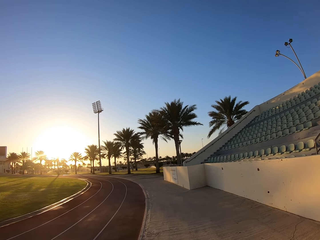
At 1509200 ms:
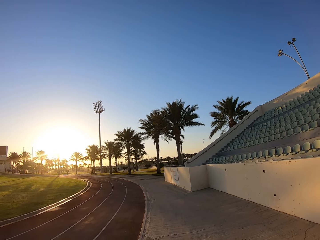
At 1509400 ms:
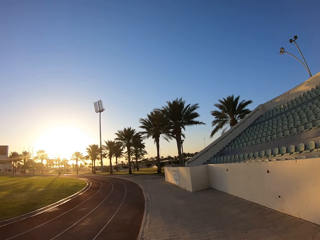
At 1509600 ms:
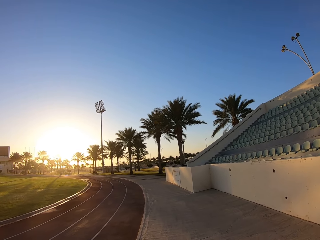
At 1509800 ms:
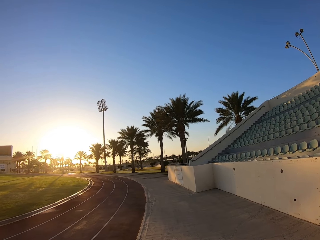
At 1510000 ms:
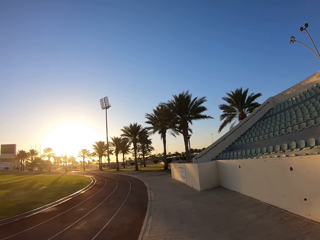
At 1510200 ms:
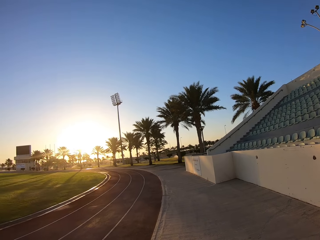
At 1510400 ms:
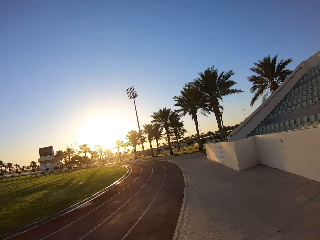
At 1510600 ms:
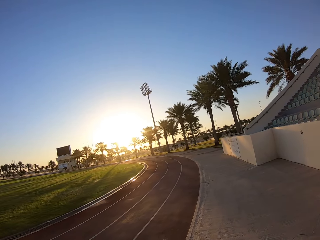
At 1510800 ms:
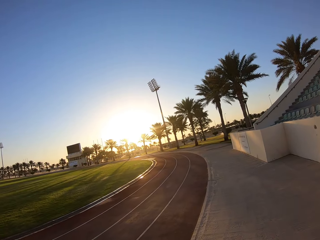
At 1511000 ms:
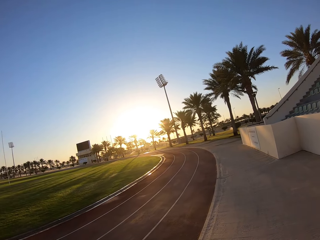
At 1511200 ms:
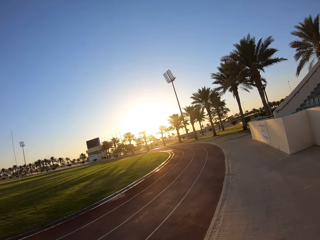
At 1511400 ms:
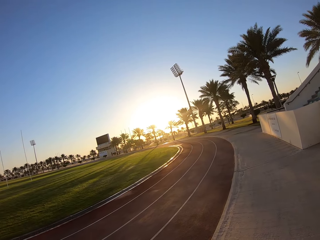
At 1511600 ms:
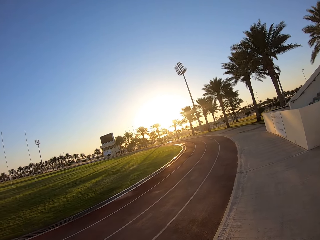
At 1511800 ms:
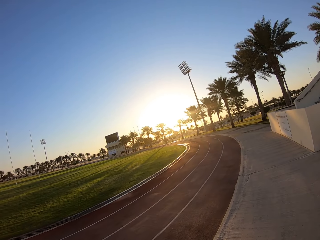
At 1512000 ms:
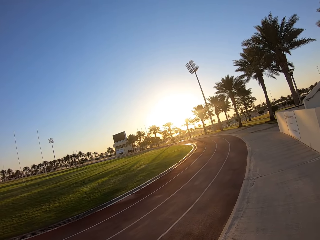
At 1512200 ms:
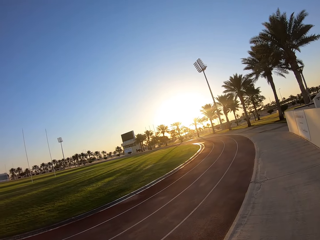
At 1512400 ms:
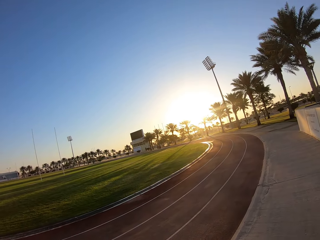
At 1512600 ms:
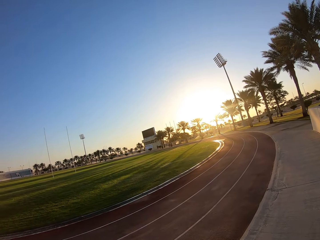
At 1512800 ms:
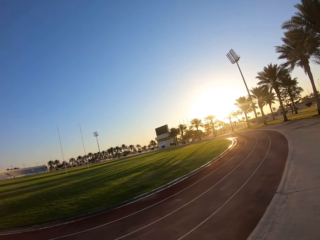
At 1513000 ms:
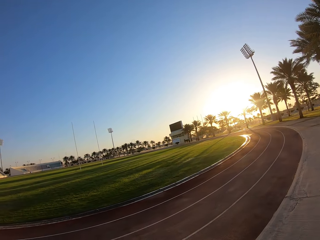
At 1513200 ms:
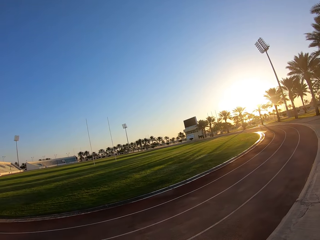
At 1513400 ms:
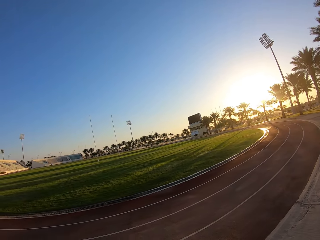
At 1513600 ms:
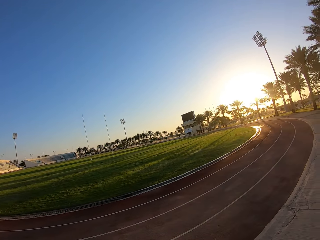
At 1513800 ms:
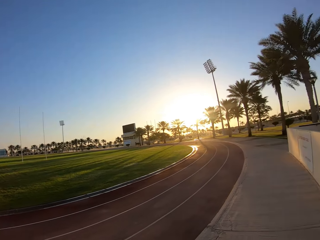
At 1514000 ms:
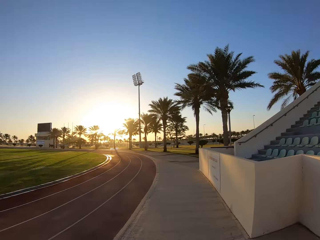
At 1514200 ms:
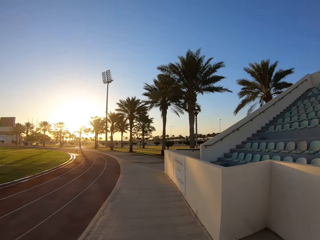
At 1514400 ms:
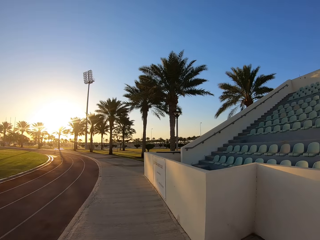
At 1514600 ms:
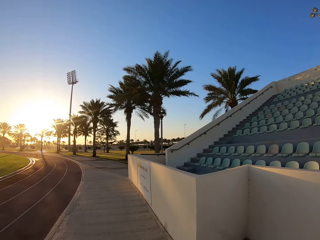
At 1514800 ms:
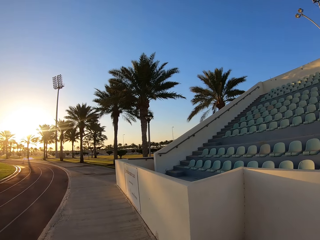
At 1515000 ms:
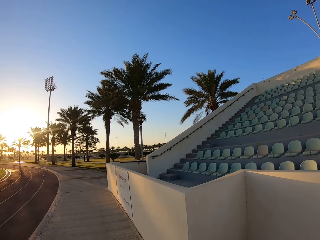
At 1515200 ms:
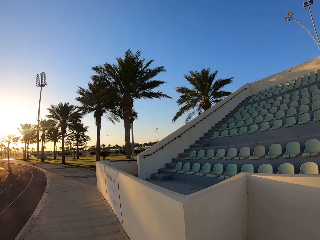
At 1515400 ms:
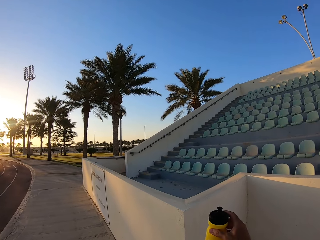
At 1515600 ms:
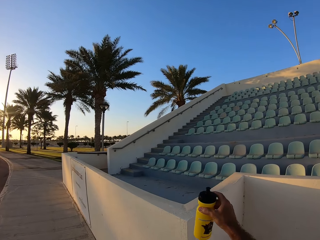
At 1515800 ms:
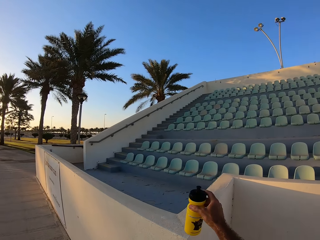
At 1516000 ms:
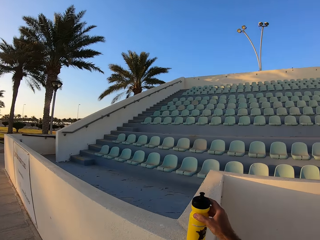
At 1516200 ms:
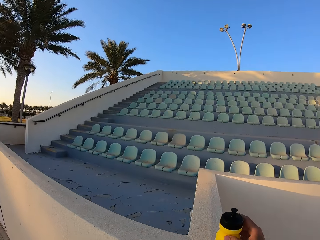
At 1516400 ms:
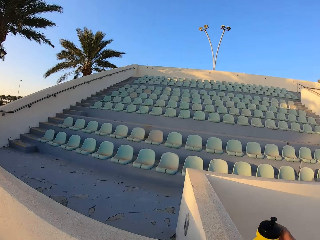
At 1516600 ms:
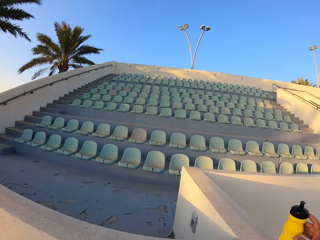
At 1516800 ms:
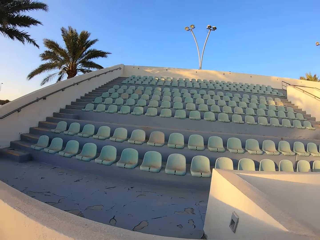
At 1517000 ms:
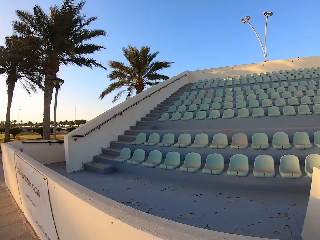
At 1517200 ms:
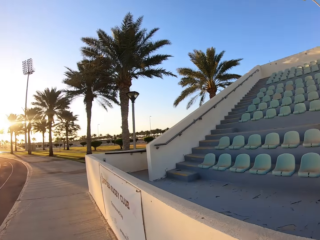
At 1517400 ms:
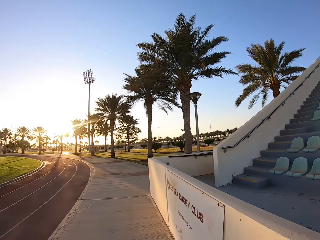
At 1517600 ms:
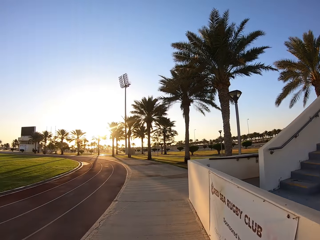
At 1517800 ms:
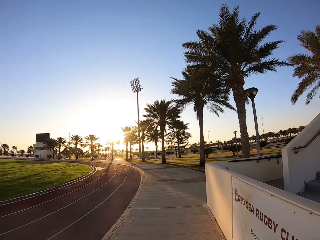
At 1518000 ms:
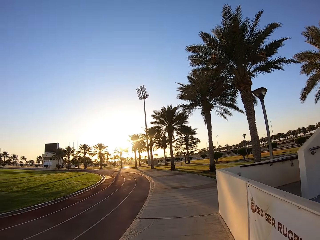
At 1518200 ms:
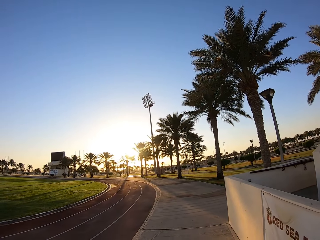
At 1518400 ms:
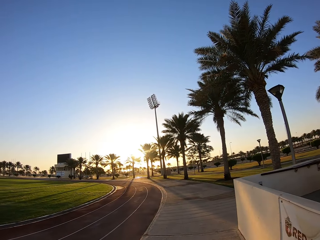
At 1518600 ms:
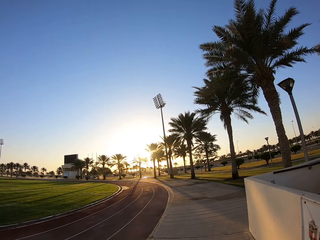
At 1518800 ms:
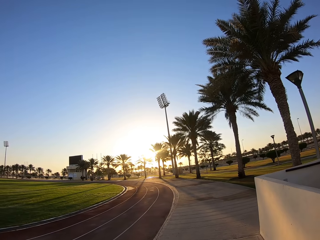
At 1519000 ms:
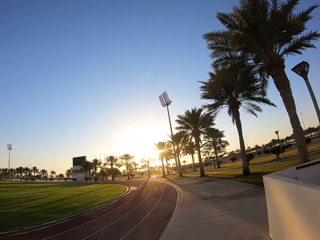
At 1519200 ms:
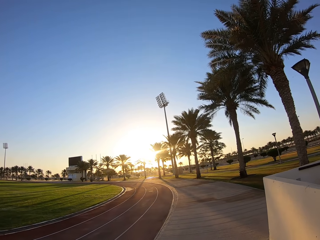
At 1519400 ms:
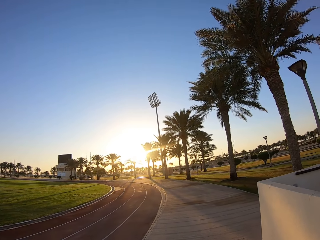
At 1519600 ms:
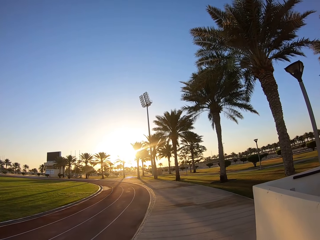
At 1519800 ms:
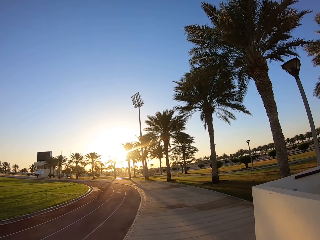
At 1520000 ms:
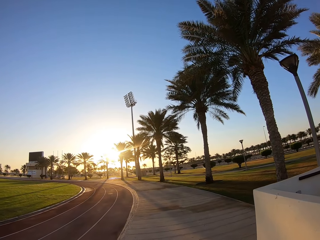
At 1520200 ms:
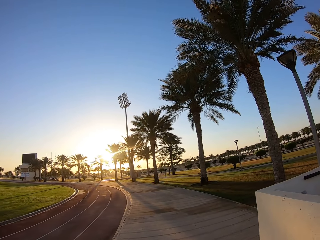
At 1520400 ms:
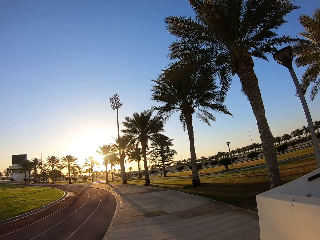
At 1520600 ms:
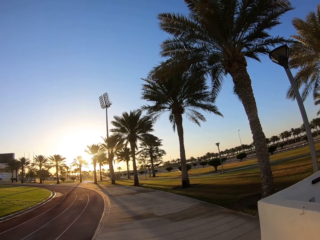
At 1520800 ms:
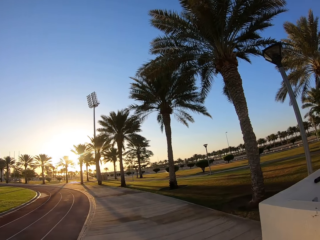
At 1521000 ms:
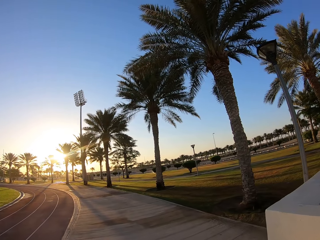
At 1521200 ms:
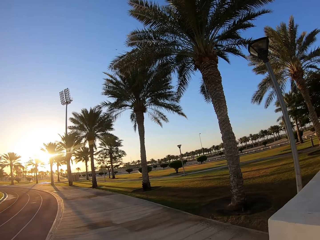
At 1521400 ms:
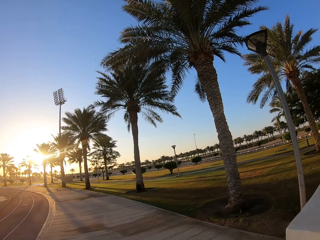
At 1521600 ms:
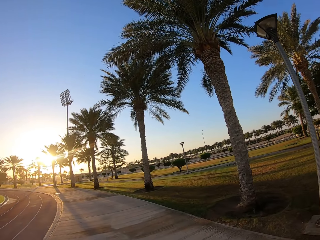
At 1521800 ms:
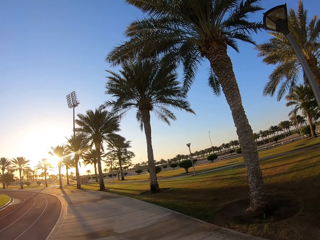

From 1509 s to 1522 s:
The camera wearer looks around the stadium. They place the water bottle on the wall top. They walk around the stadium.

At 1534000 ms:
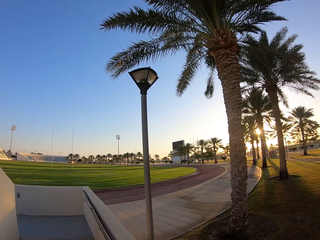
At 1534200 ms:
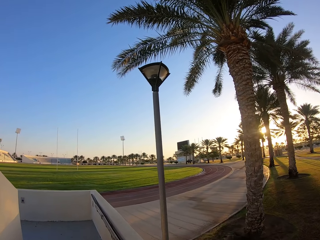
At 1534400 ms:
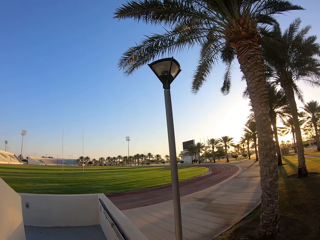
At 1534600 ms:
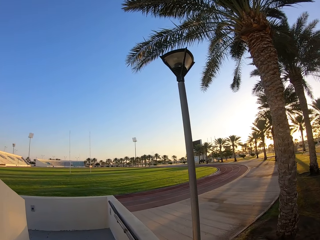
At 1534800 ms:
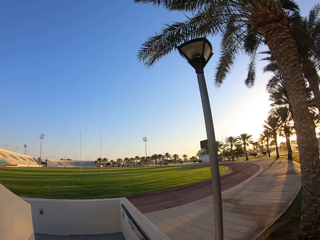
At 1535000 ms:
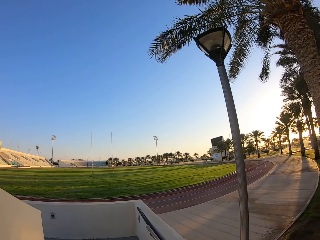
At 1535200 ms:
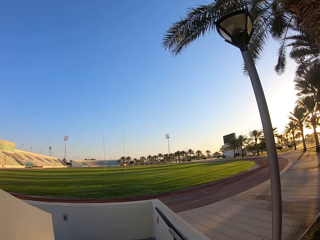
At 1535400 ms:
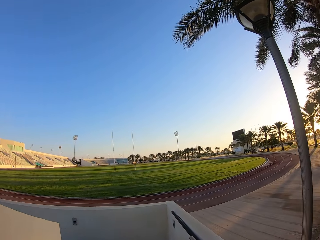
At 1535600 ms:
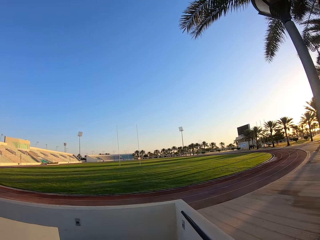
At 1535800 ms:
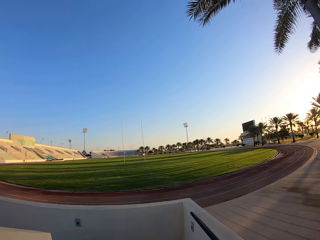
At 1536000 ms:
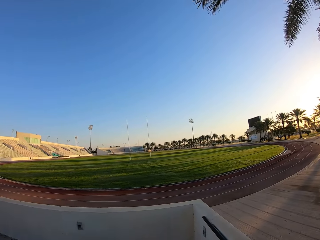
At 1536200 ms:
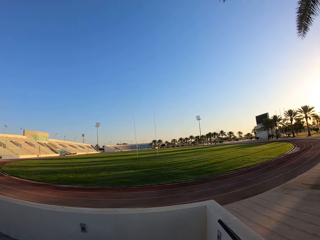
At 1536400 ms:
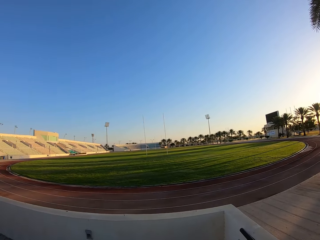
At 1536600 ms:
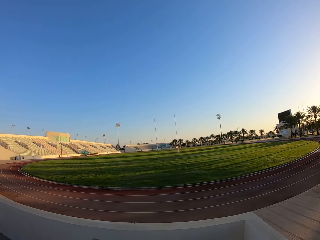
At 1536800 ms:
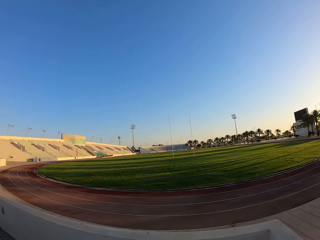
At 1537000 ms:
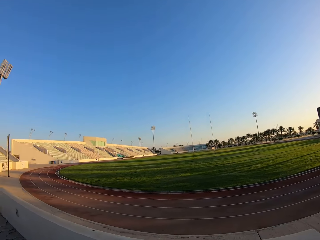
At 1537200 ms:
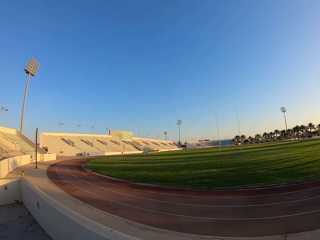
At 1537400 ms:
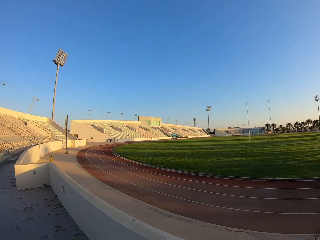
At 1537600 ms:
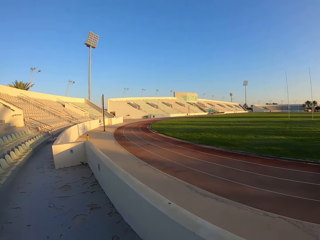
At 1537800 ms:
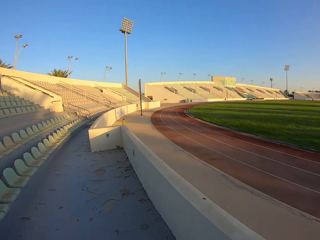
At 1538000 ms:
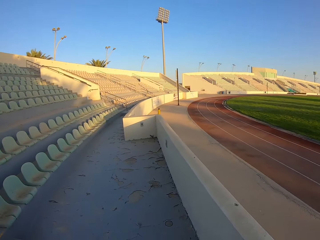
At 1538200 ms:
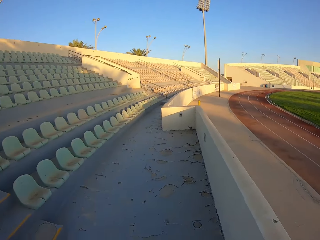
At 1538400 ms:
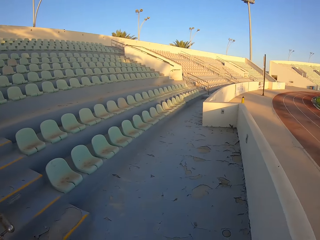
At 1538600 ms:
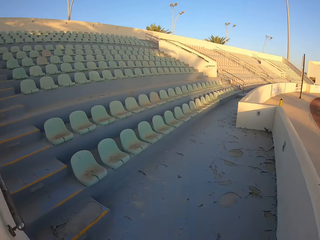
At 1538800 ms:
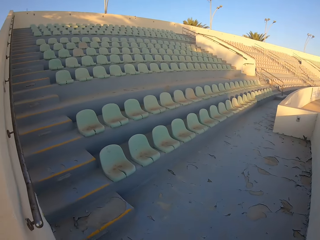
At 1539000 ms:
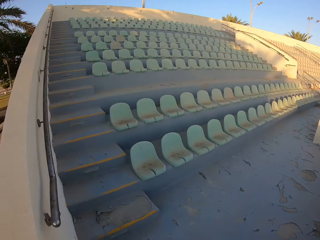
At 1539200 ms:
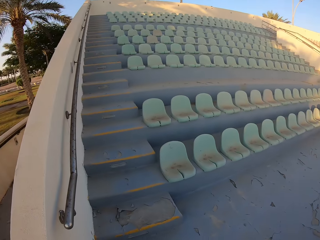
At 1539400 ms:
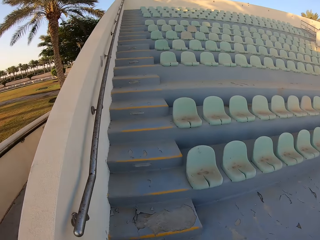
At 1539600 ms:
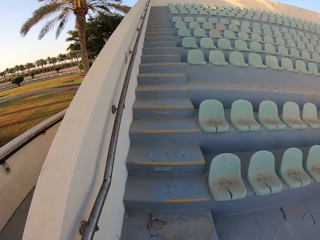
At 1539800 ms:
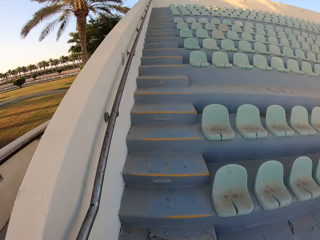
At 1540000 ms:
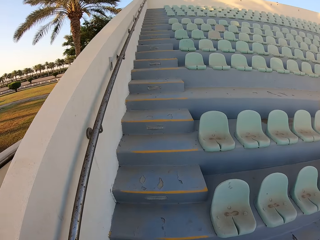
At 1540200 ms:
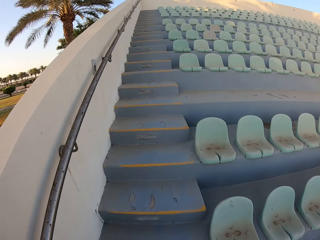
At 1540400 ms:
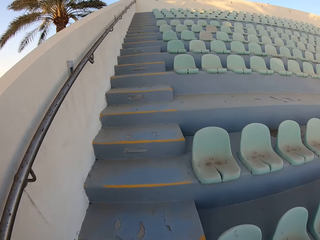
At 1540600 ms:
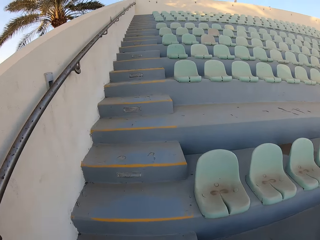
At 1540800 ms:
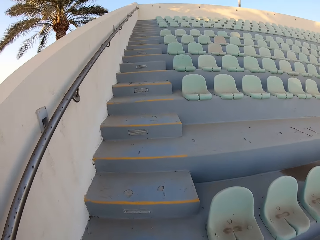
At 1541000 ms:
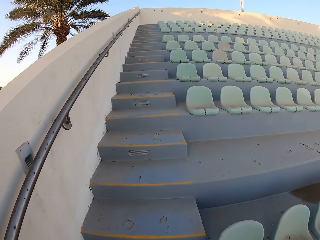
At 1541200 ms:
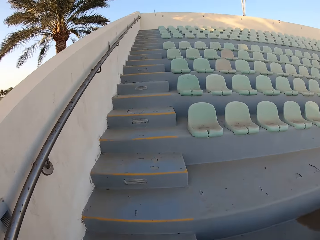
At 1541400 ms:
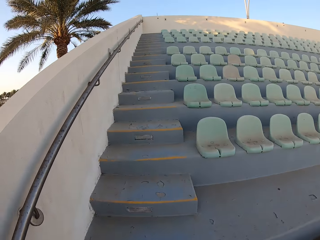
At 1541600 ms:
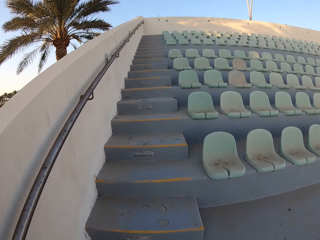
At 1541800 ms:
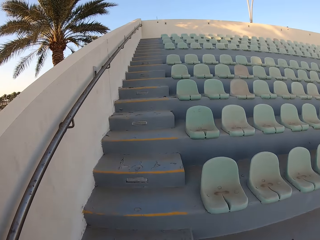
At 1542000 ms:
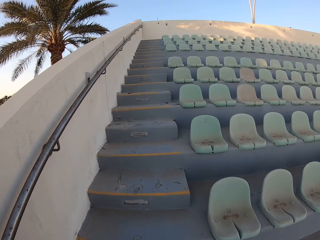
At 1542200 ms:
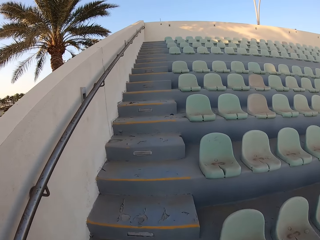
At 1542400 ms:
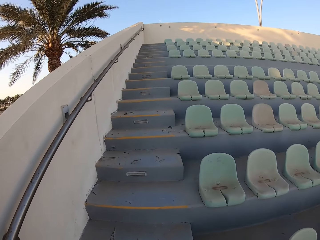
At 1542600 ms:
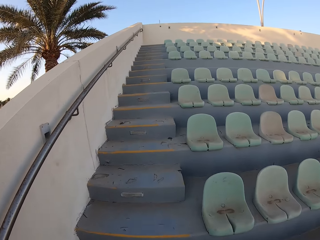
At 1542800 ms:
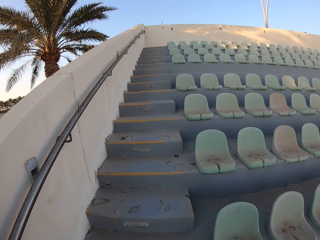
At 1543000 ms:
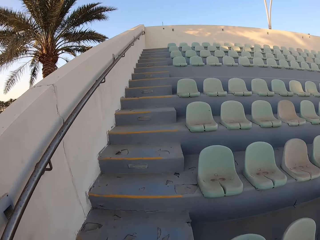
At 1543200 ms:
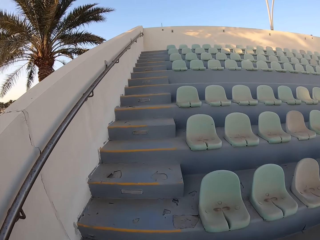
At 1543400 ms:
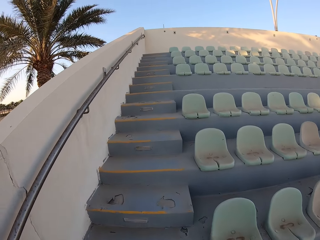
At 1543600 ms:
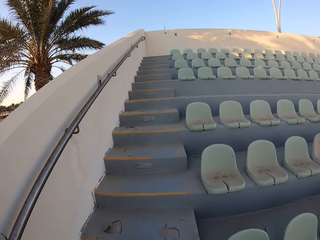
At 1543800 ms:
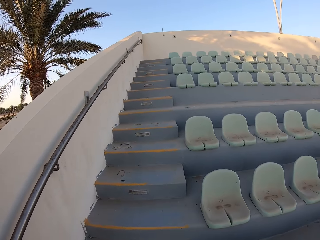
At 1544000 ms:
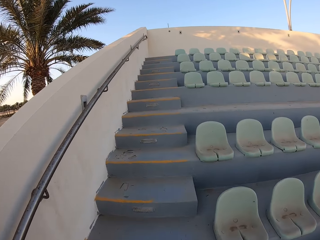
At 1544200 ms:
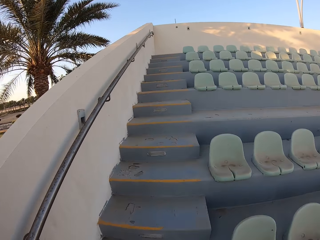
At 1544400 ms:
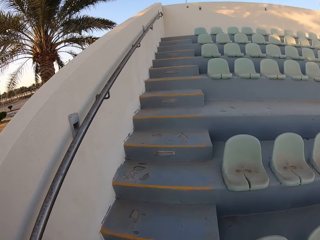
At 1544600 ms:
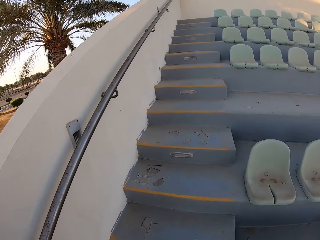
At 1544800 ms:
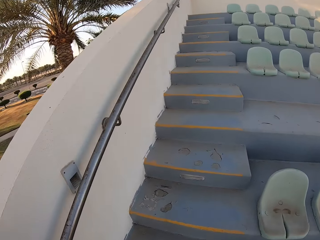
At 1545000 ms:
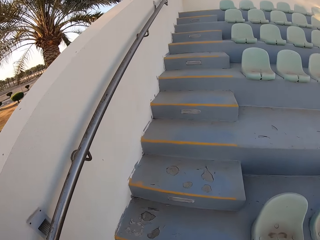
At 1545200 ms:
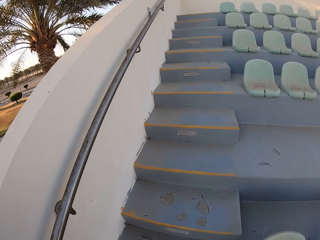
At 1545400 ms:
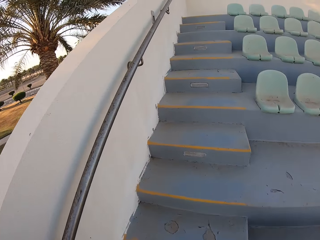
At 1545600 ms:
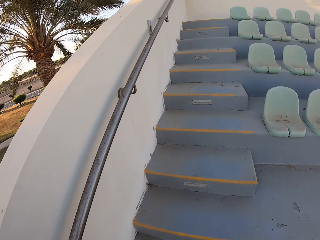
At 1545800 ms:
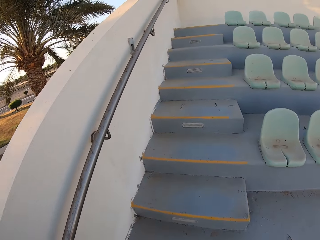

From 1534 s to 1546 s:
The camera wearer looks around the stadium. They walk around the stadium and jog up the stairs.
